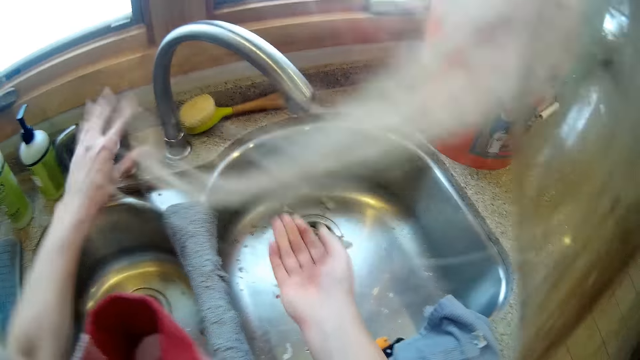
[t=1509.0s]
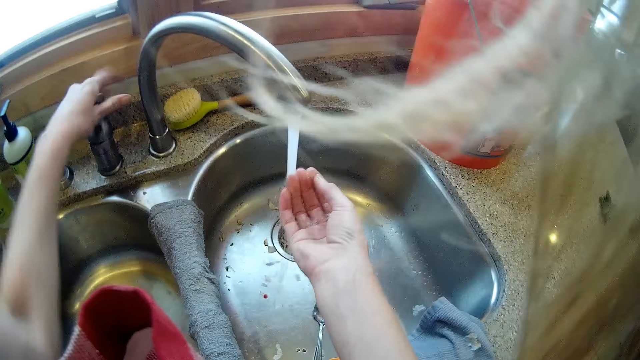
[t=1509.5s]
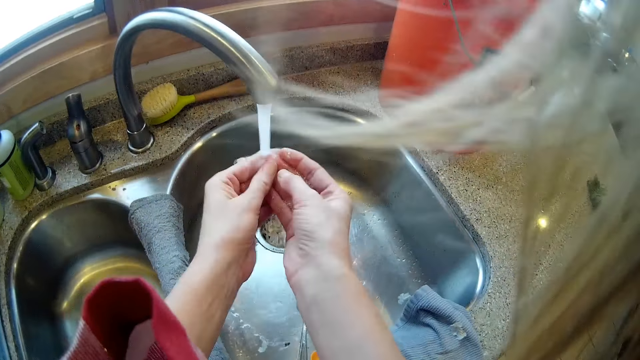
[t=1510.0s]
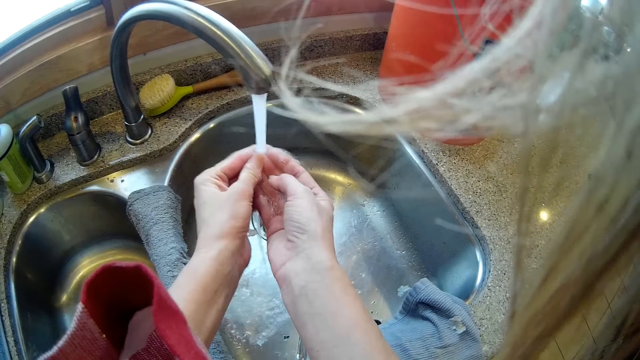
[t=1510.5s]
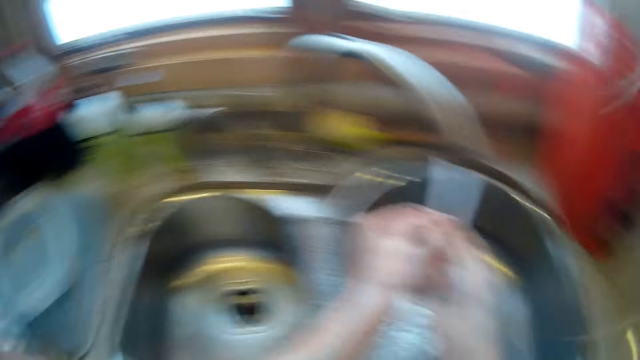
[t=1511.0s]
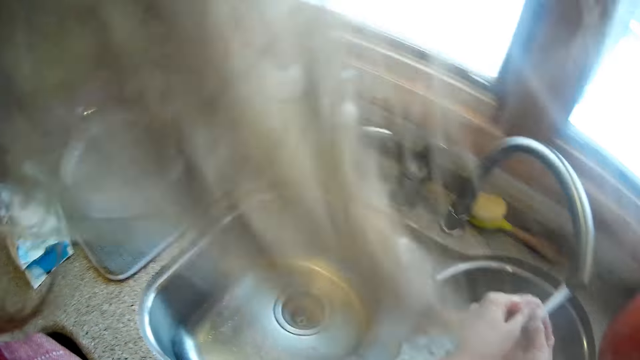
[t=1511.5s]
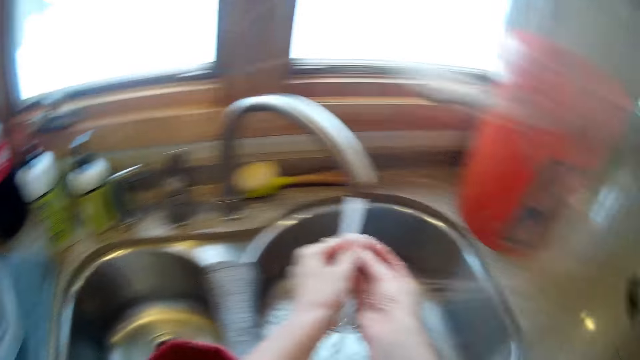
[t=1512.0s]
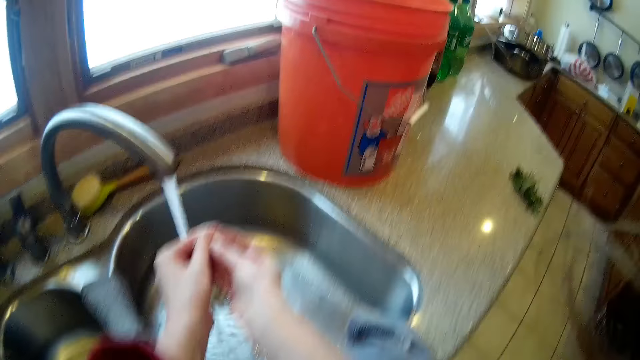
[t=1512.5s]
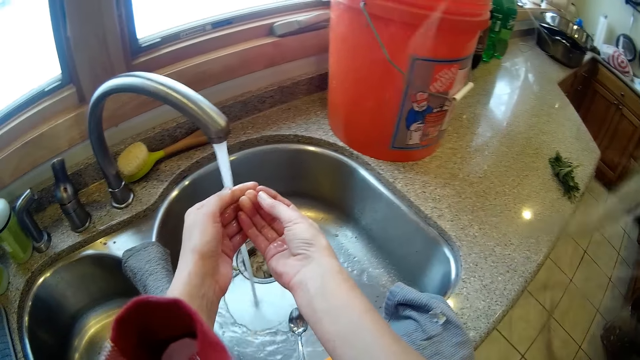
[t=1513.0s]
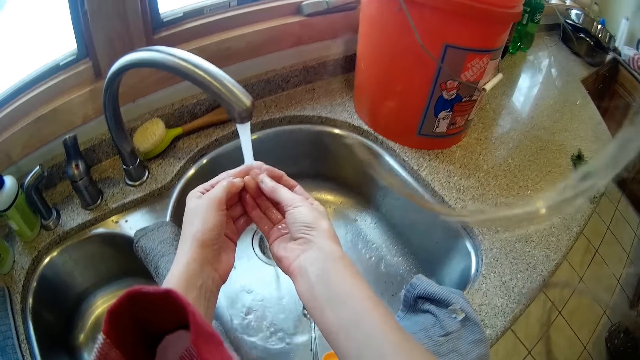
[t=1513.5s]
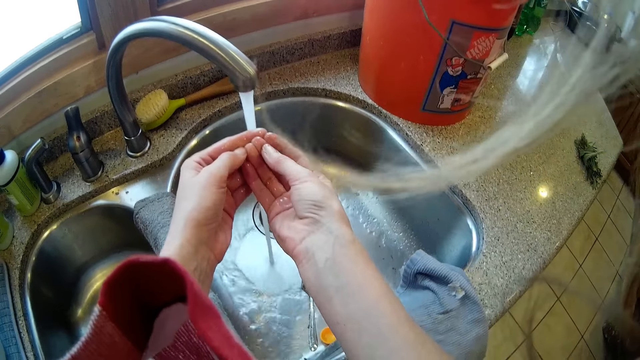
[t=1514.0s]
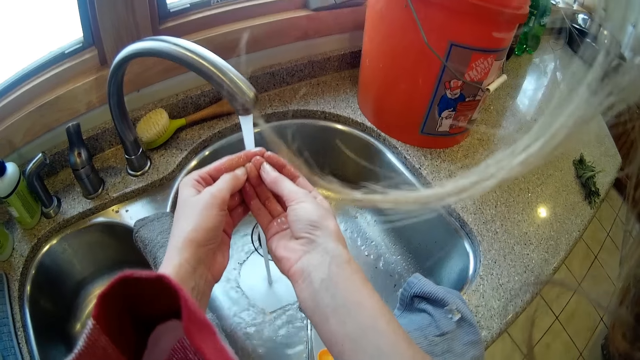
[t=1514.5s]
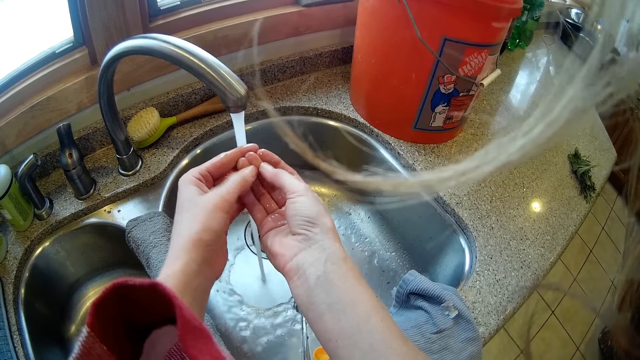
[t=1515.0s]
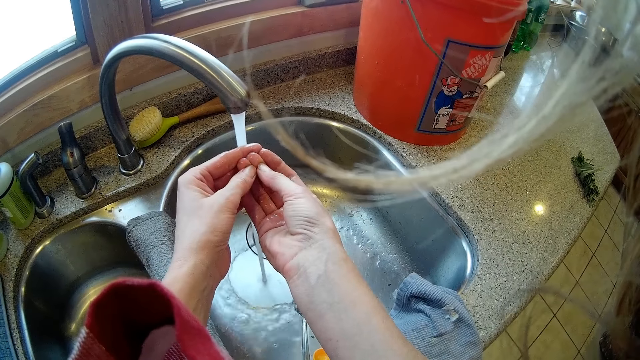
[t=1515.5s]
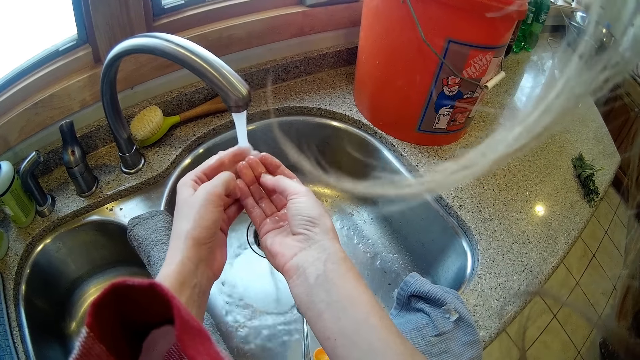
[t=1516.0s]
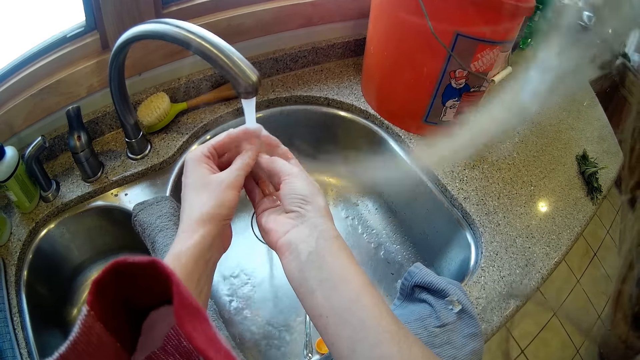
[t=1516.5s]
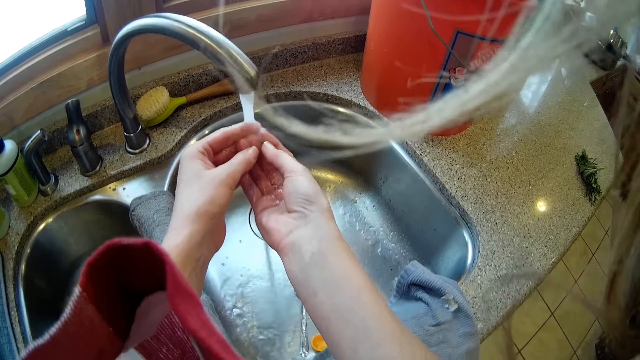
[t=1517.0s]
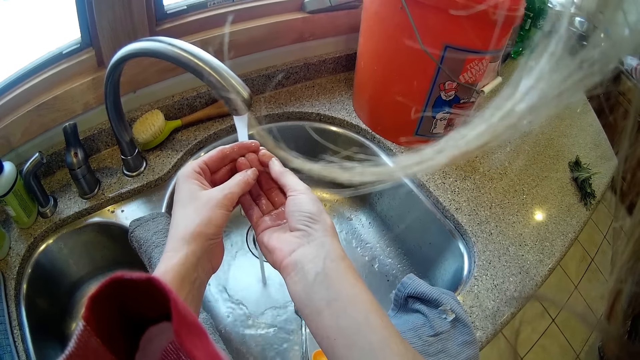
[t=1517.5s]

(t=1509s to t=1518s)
The camera wearer opens a tap on the kitchen sink with her left hand. She washes blood off her bruised right fingers under running water in the kitchen sink. She looks around.

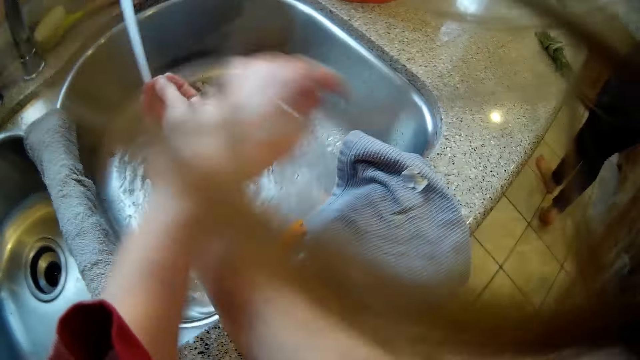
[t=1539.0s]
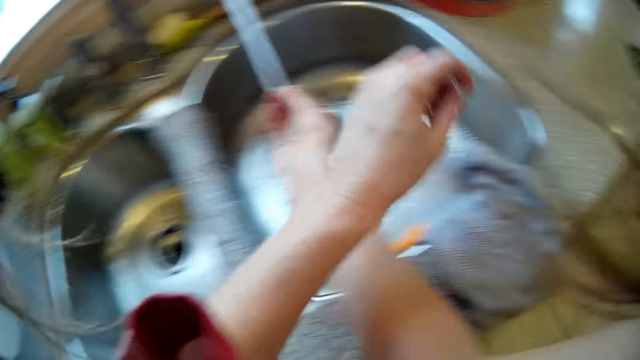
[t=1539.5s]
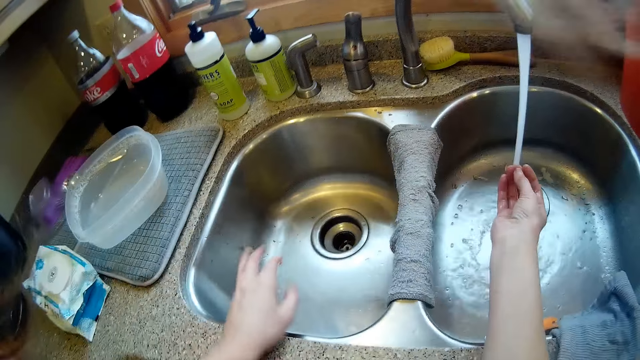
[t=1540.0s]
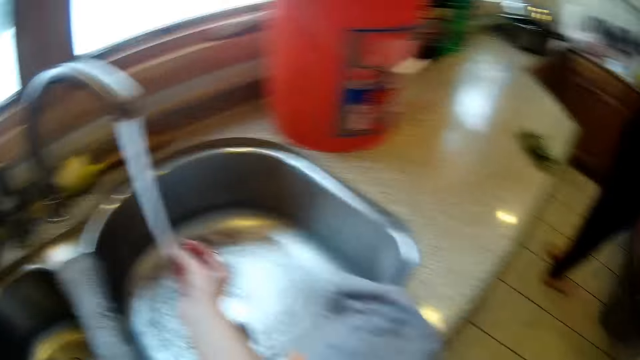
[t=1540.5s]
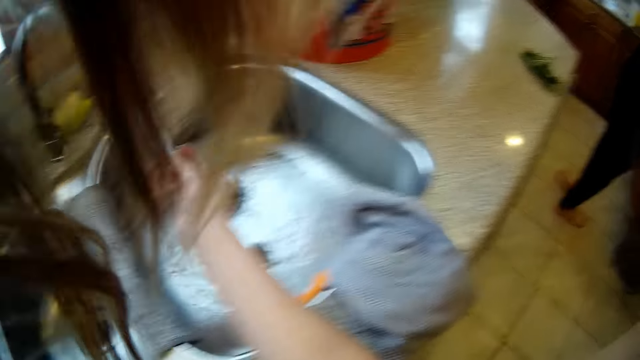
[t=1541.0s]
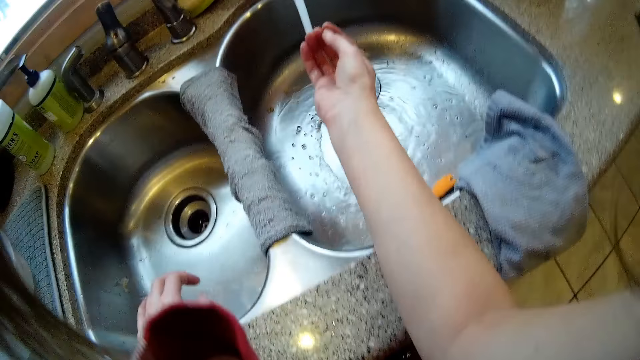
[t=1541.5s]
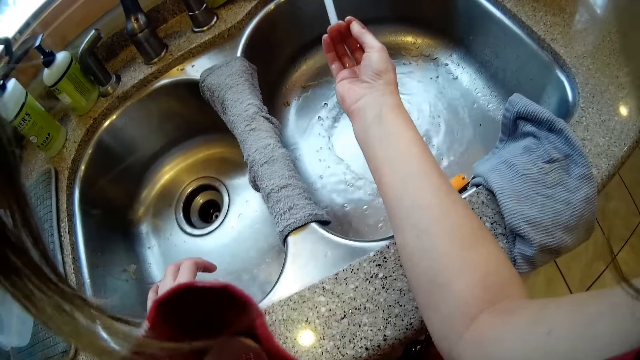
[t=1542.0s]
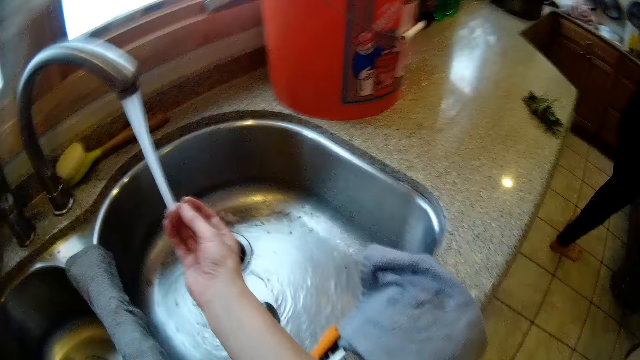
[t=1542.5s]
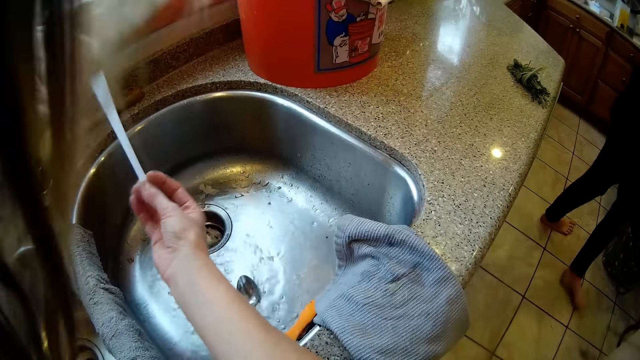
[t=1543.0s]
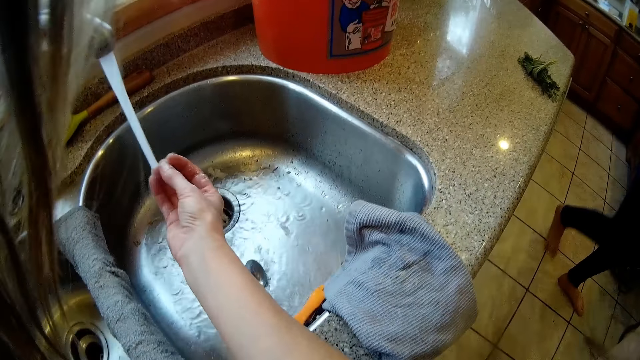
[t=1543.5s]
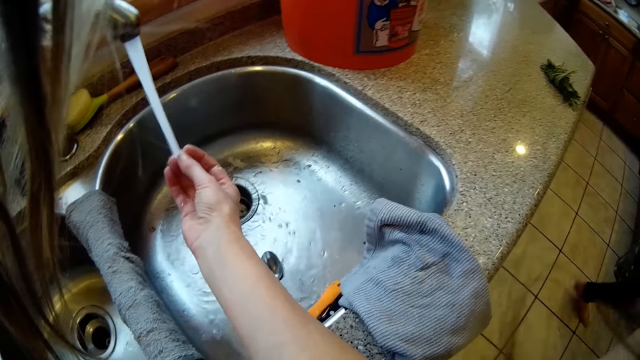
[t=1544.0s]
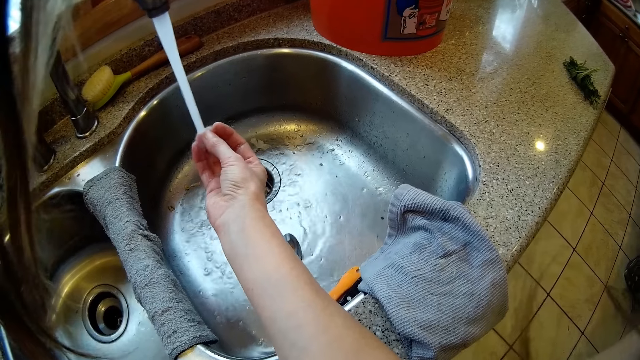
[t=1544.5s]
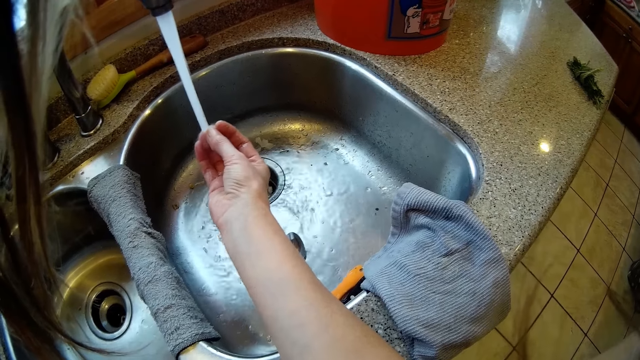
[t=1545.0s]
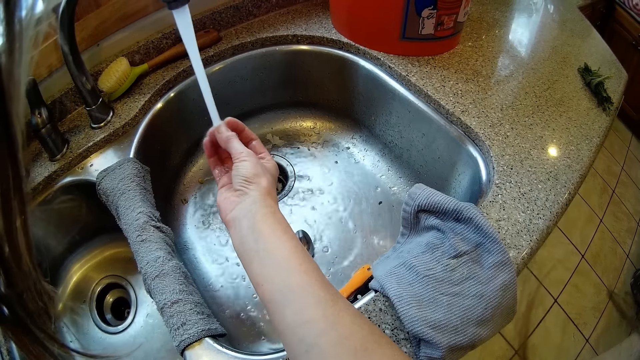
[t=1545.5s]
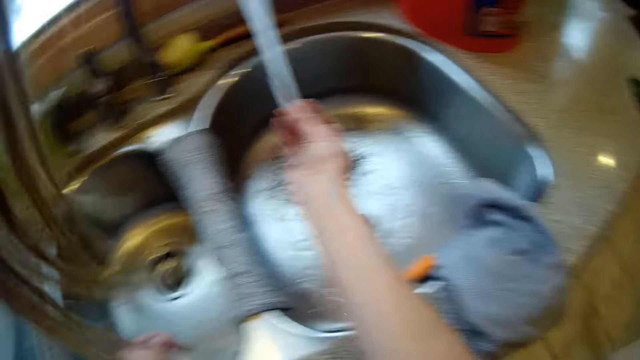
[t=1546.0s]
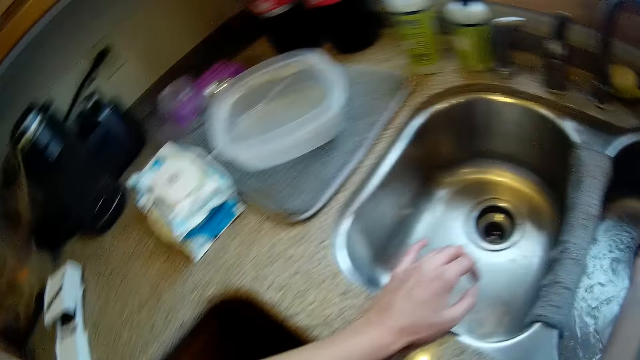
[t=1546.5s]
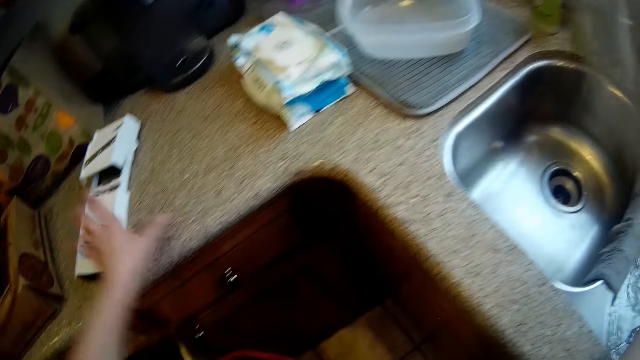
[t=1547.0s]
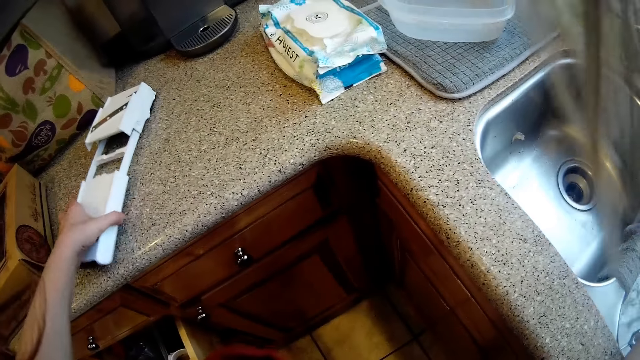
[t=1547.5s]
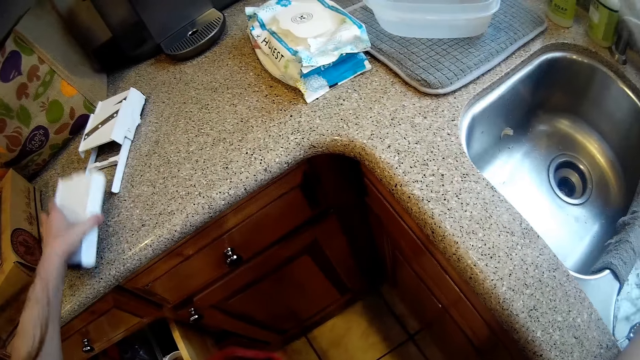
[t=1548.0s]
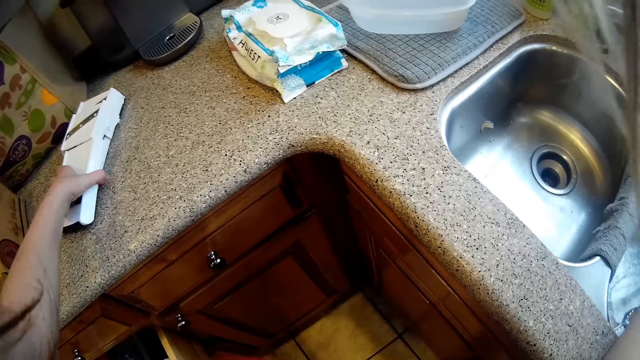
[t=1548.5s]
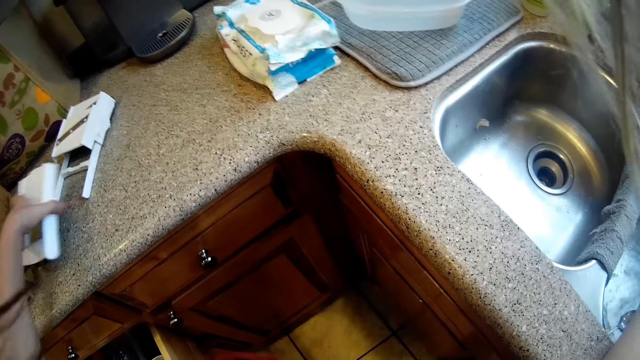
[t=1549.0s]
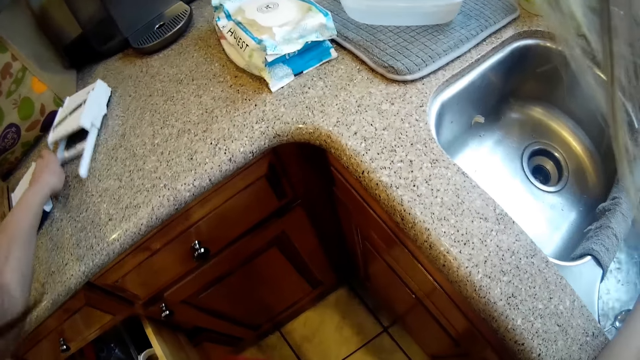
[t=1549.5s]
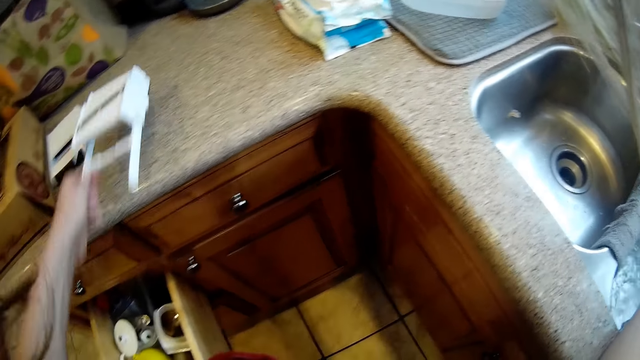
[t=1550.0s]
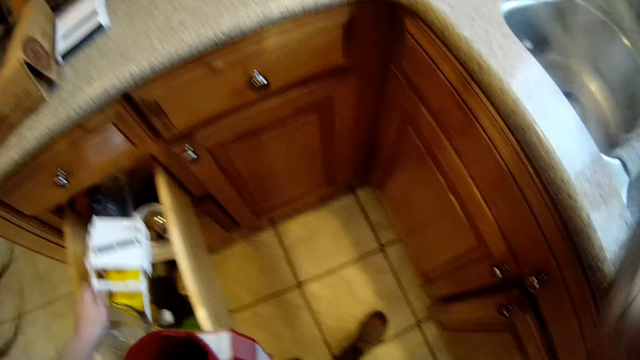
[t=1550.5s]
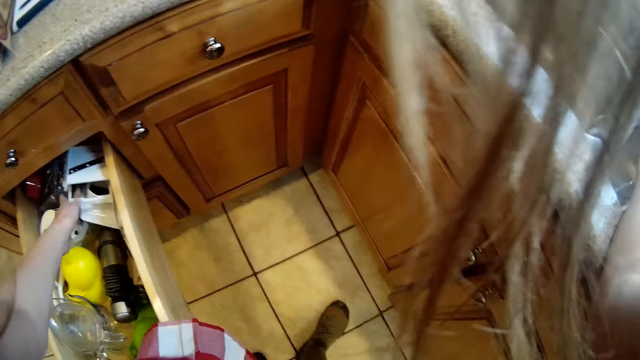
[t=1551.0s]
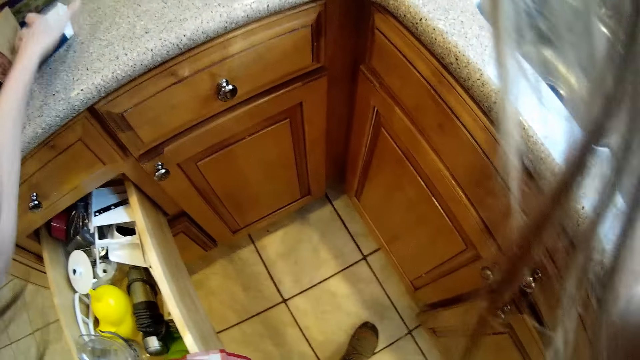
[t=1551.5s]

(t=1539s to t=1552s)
The camera wearer puts her hand beside the sink. She dismantles the vegetable slicer on the kitchen worktop with her left hand. She holds the gadget. She drops a piece of the vegetable slicer on the kitchen worktop with her left hand. She picks up a piece of the vegetable slicer from the kitchen worktop with her left hand. She drops the piece of the vegetable slicer into the drawer with her left hand.
